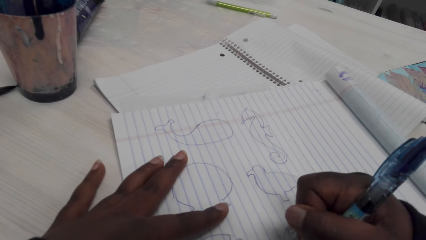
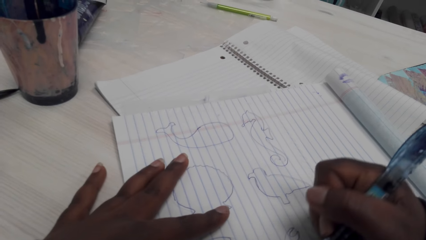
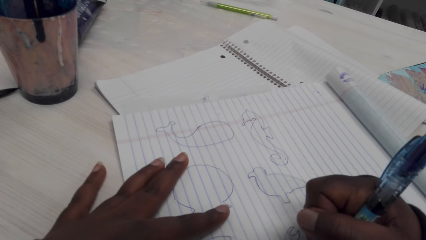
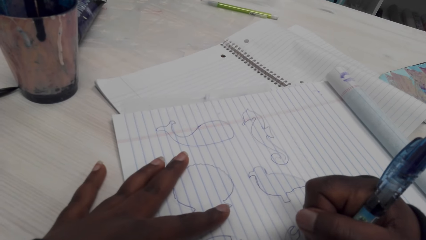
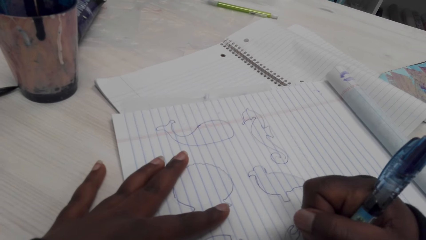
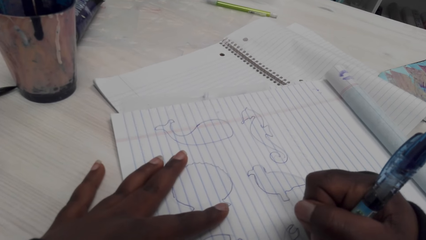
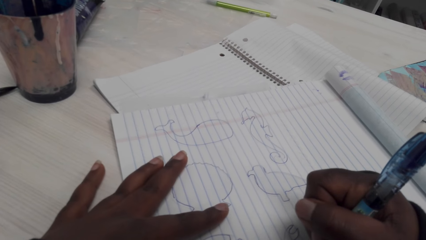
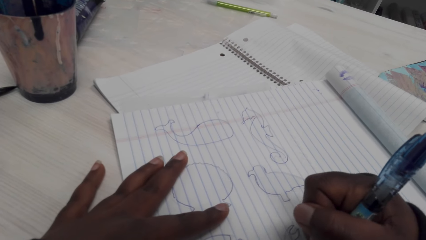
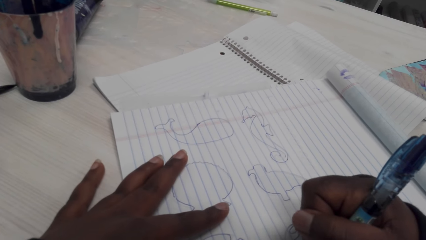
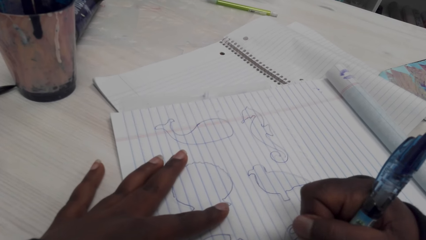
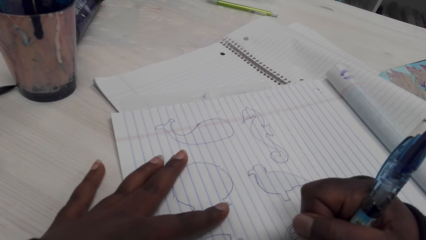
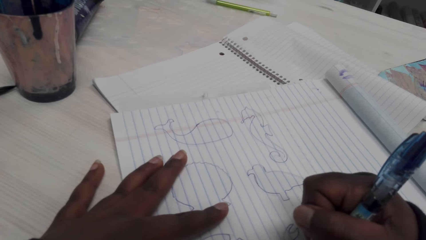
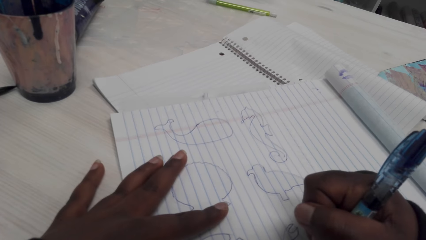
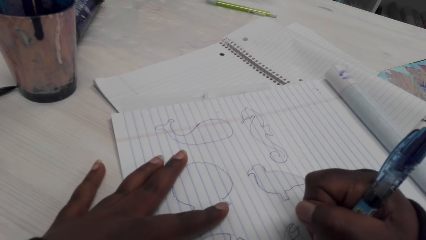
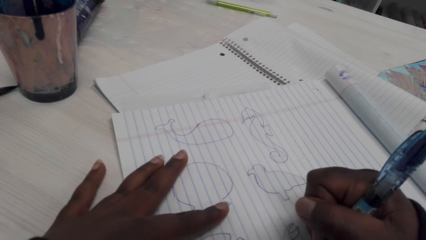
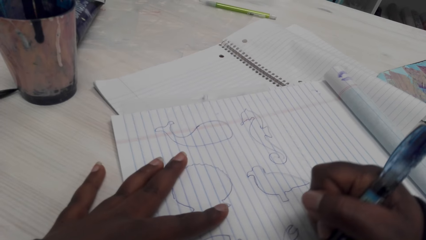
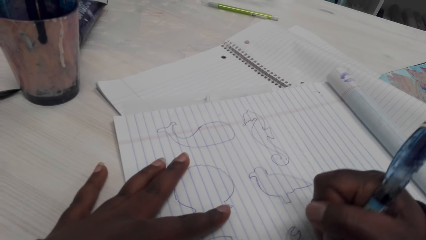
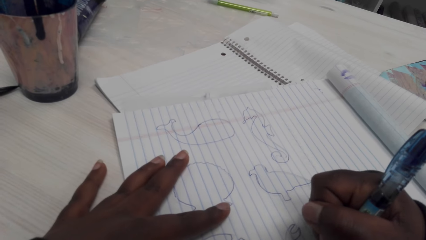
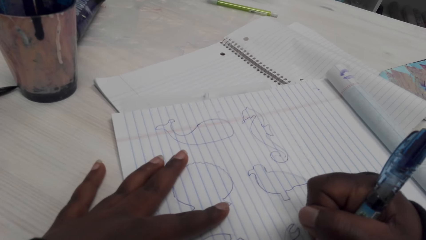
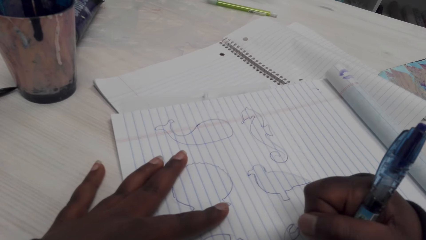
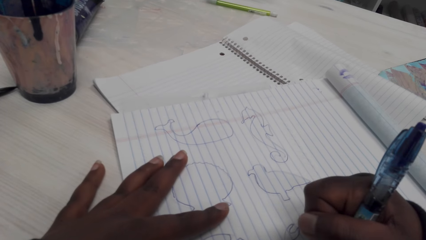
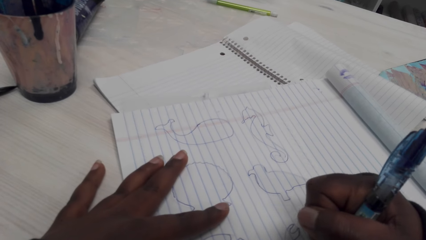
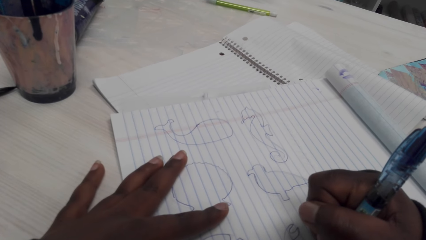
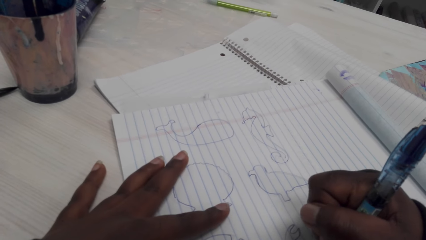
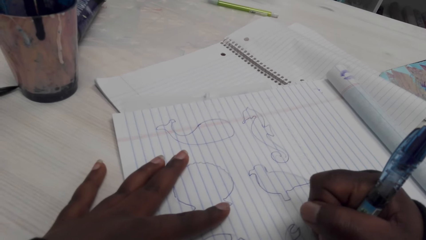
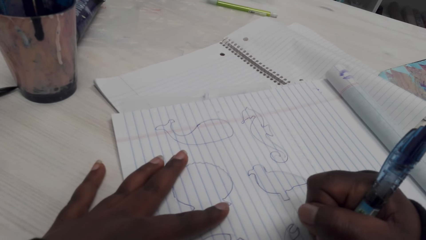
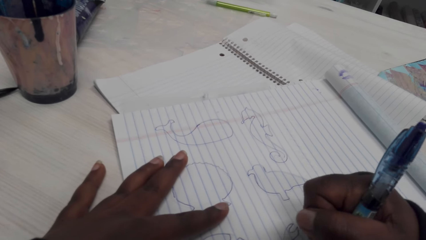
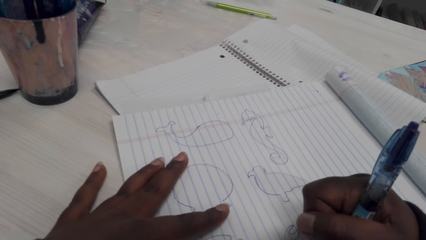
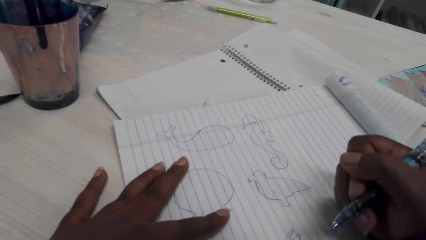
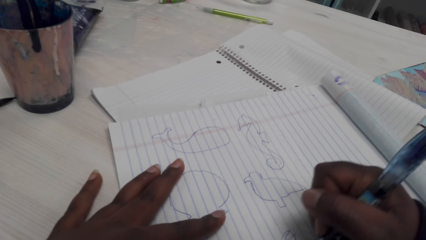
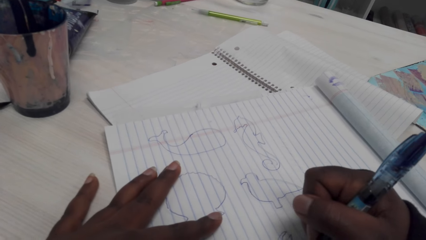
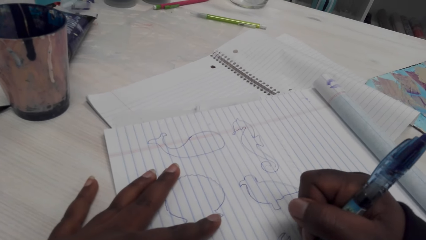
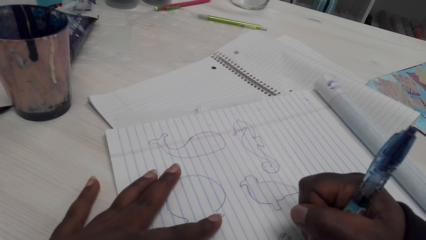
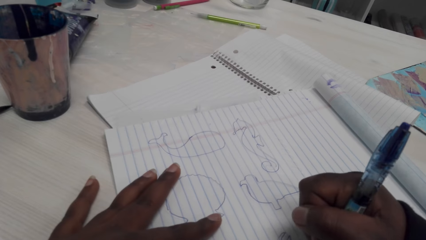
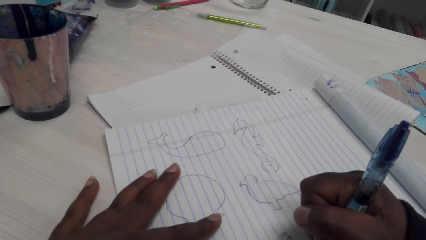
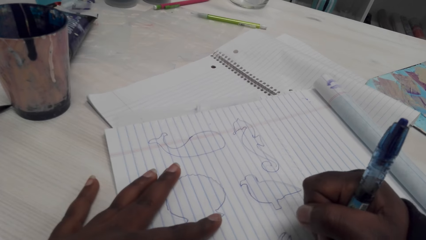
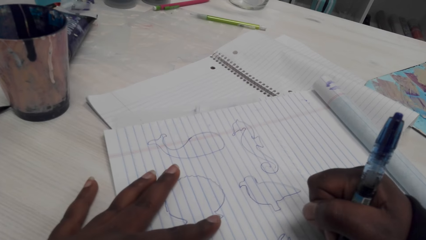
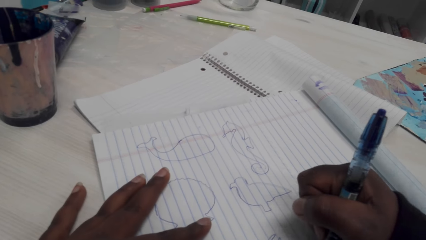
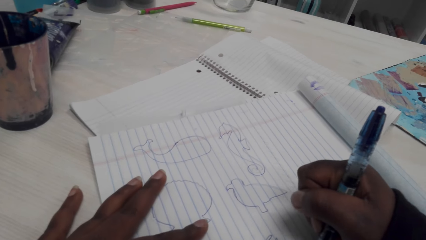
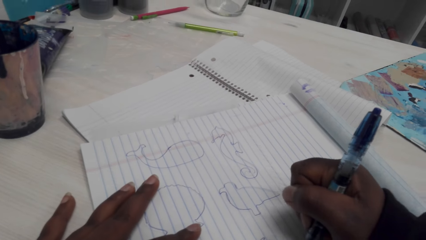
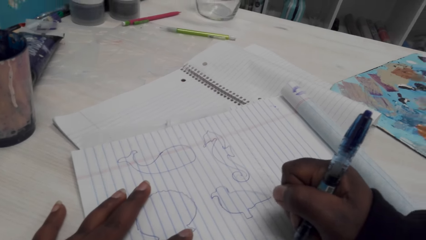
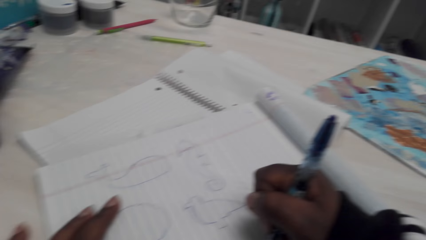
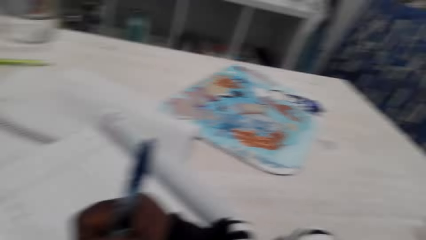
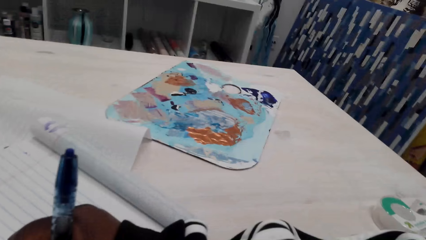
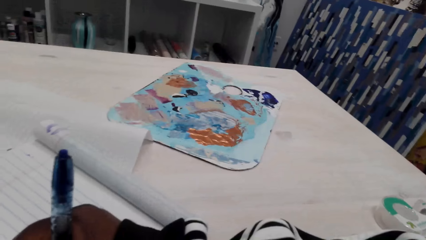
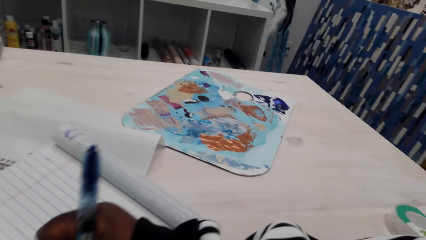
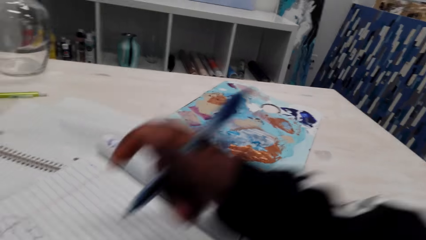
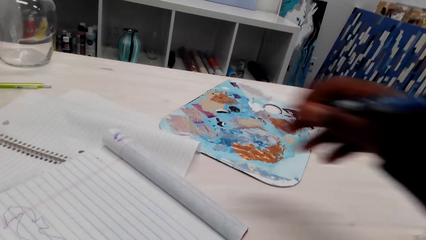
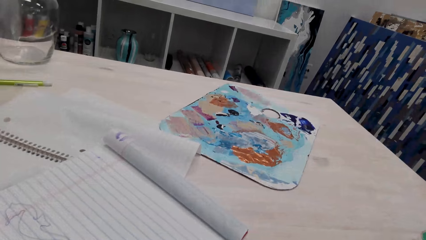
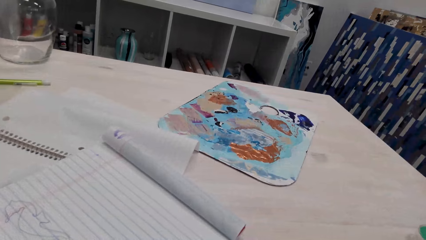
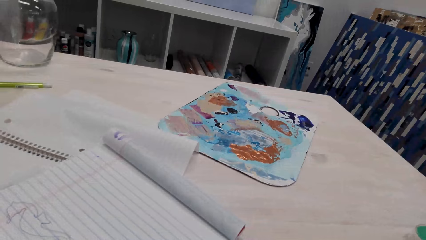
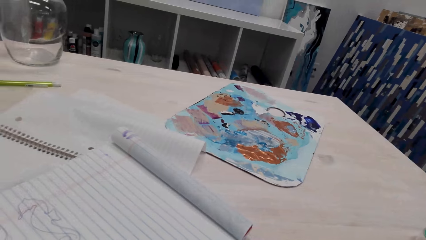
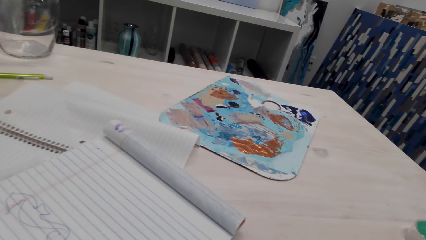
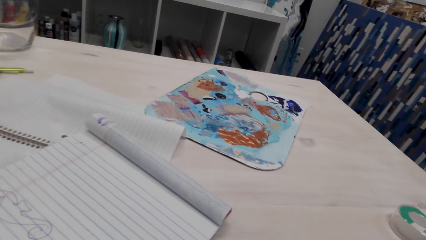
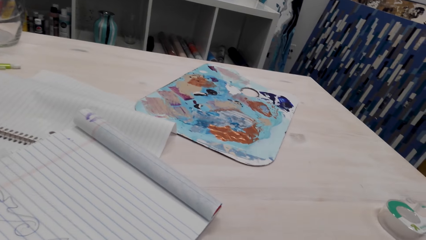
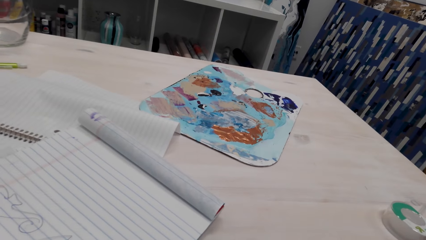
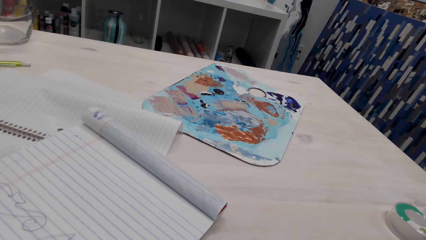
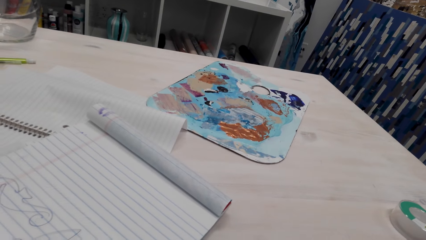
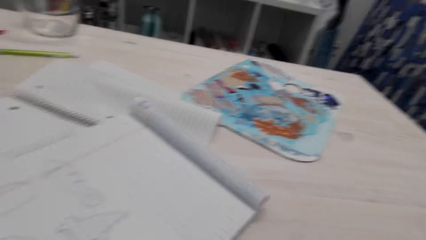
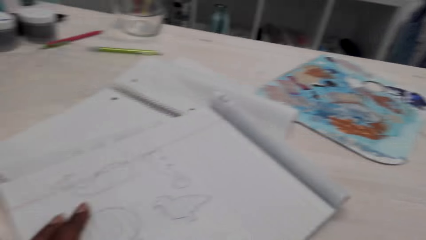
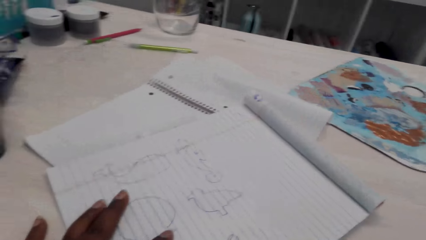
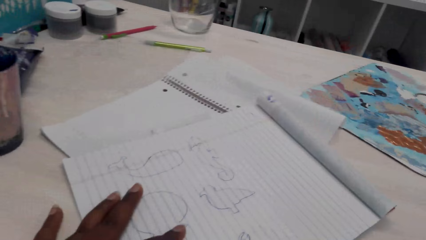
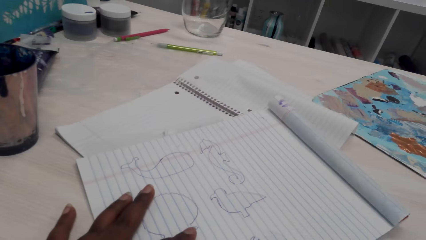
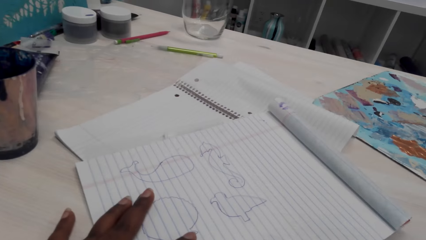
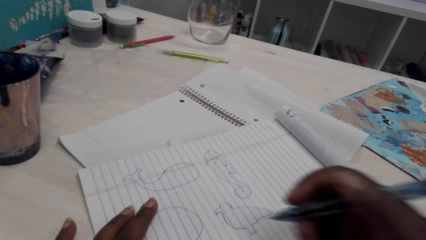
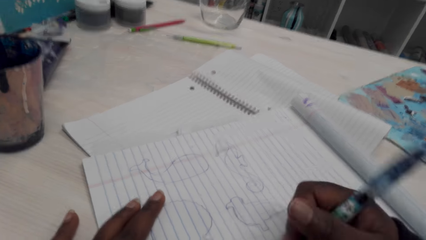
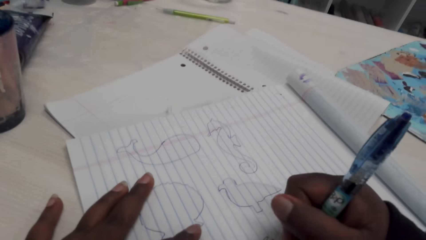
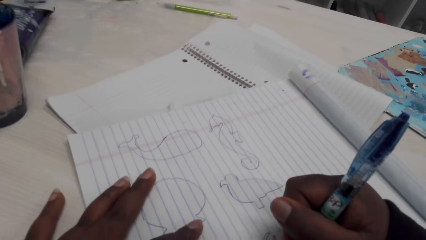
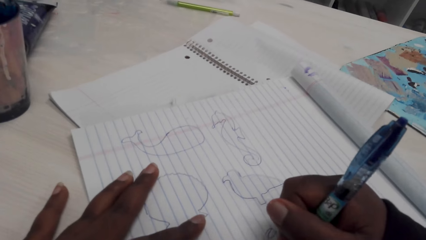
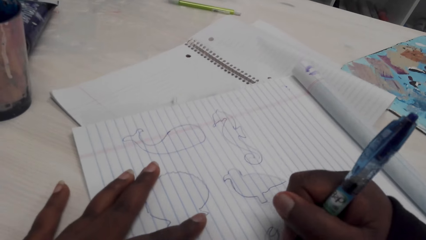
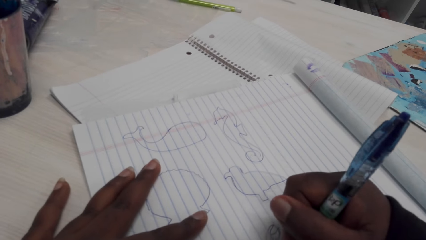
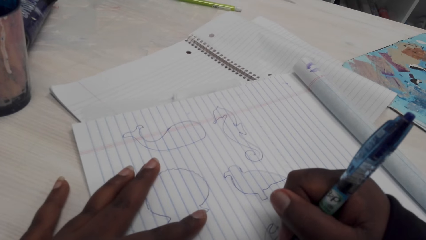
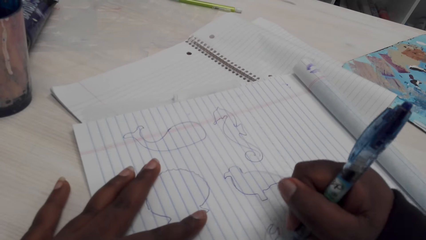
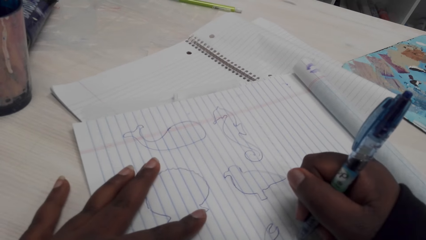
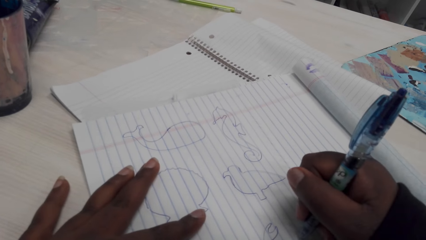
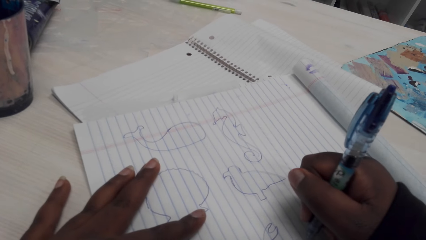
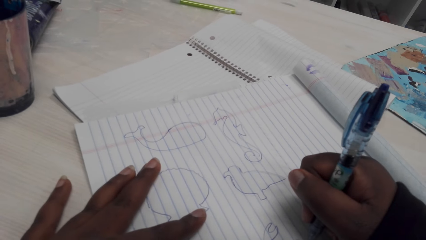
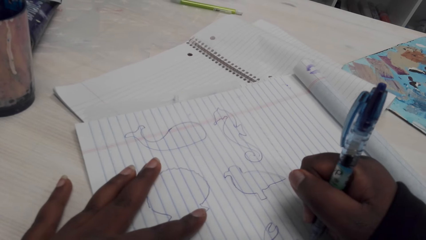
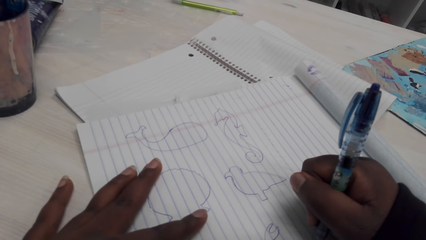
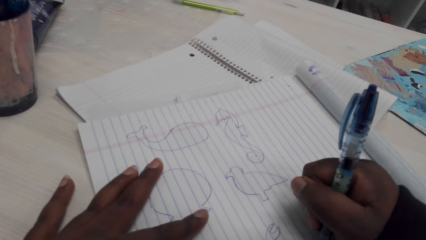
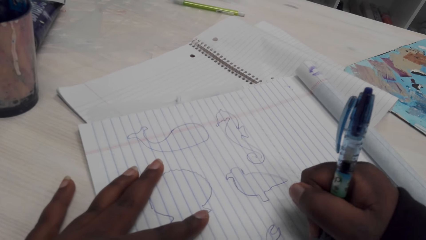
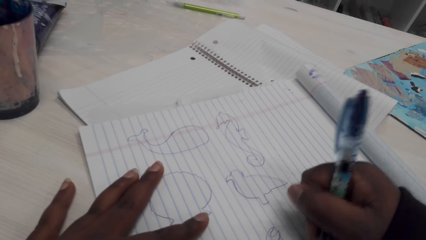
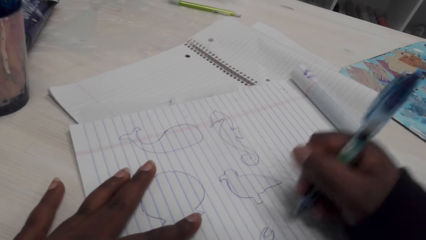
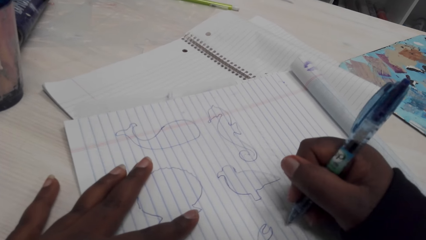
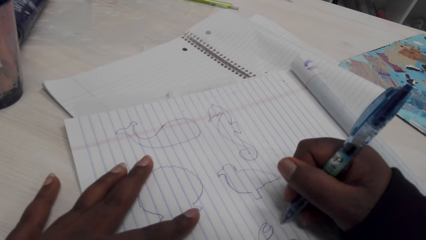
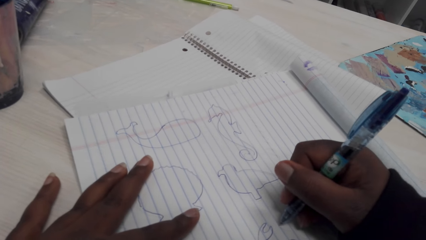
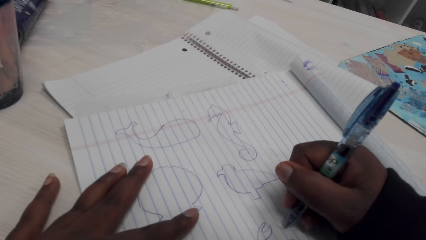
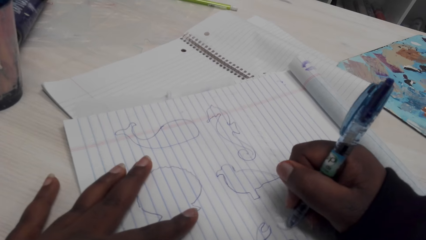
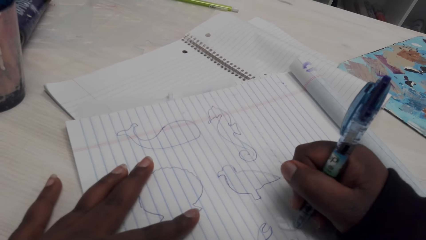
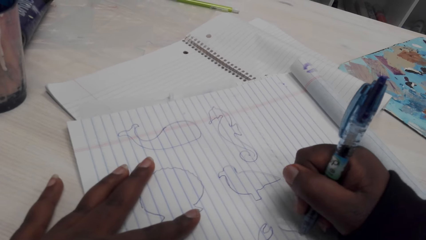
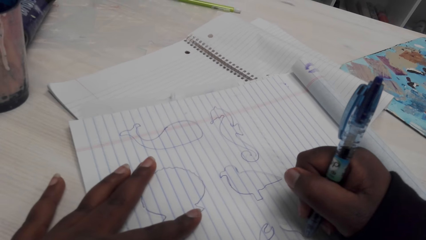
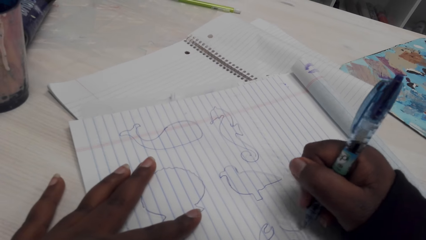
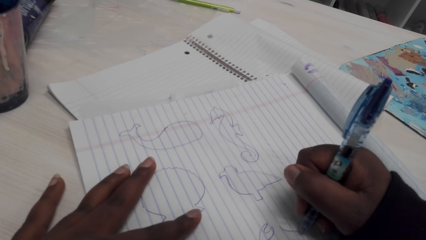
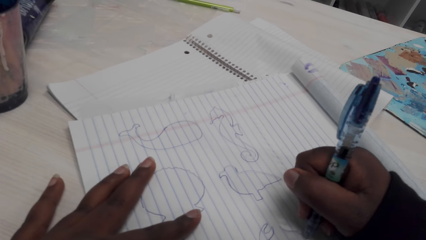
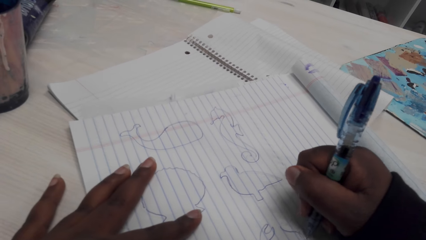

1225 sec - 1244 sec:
The camera wearer draws with a pen. They draw with the pen again. They look around on the worktable. They stretch a hand on the worktable. They adjust the hand. They draw a picture with the pen.
